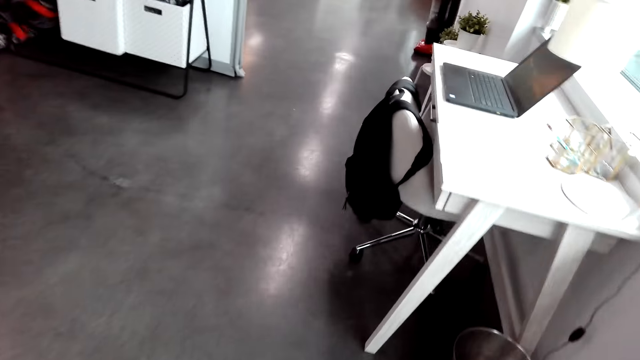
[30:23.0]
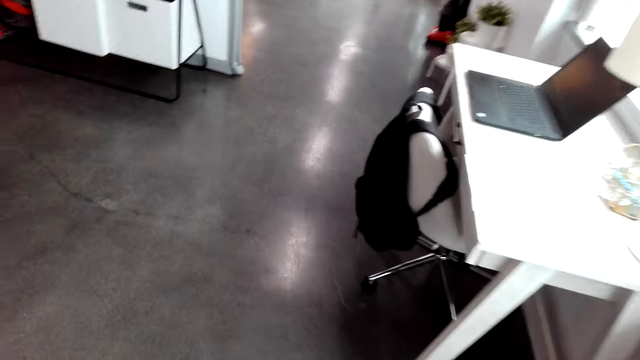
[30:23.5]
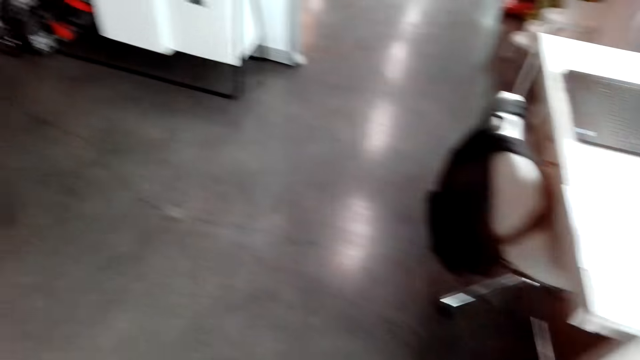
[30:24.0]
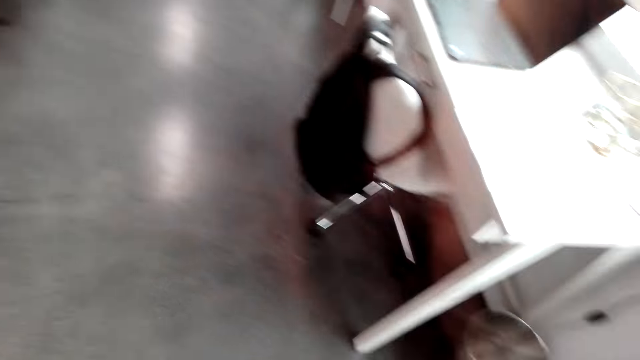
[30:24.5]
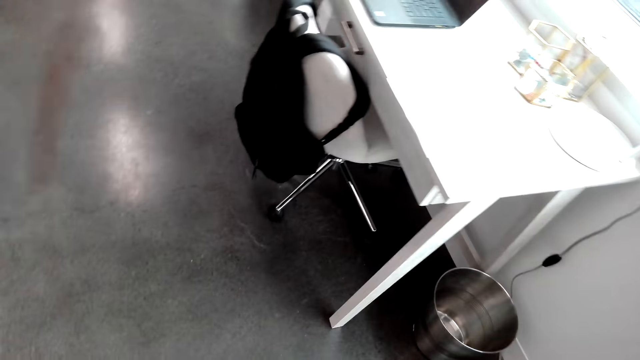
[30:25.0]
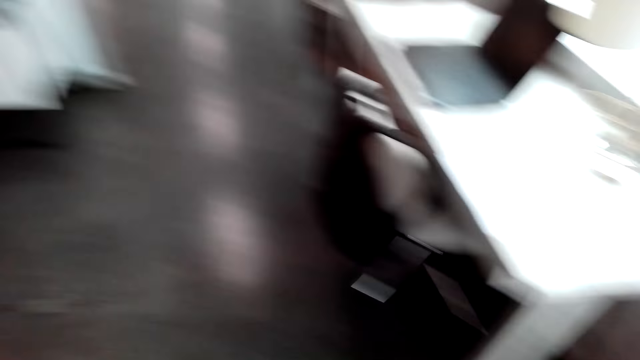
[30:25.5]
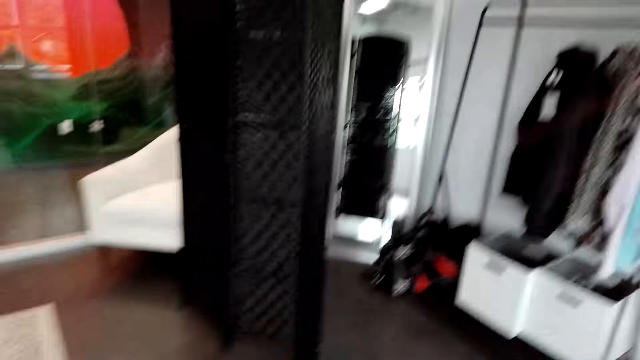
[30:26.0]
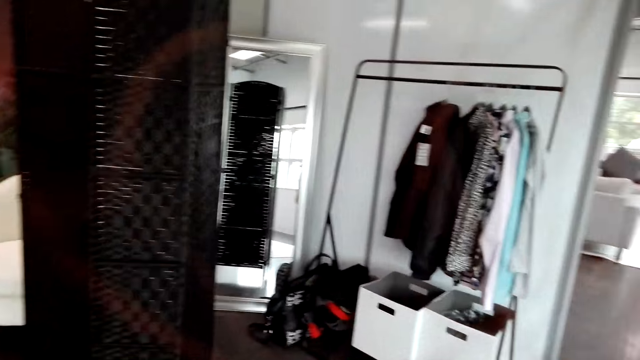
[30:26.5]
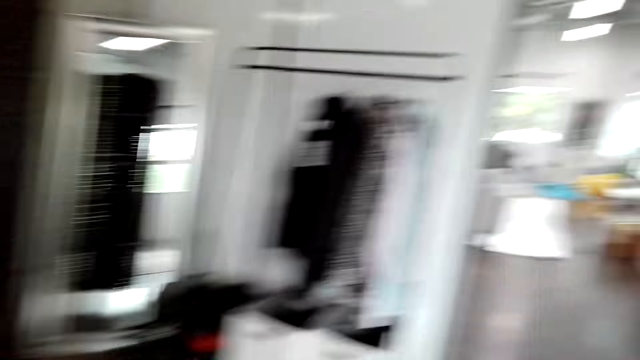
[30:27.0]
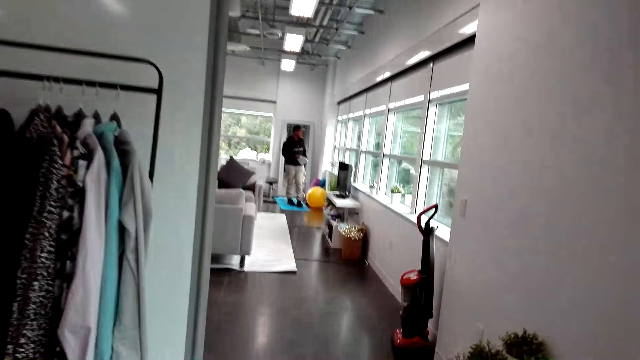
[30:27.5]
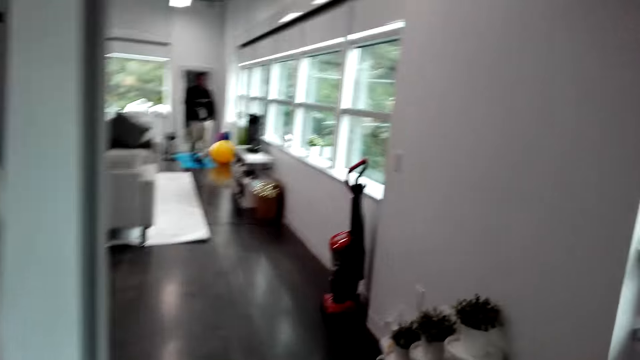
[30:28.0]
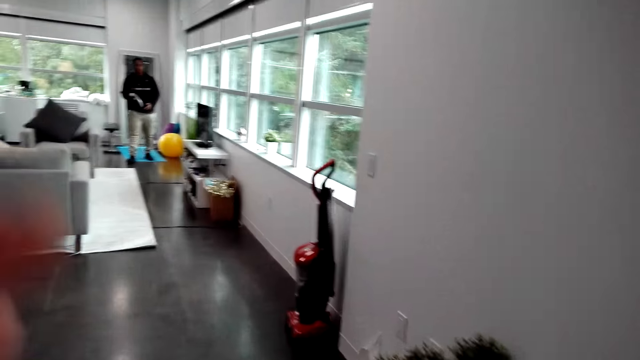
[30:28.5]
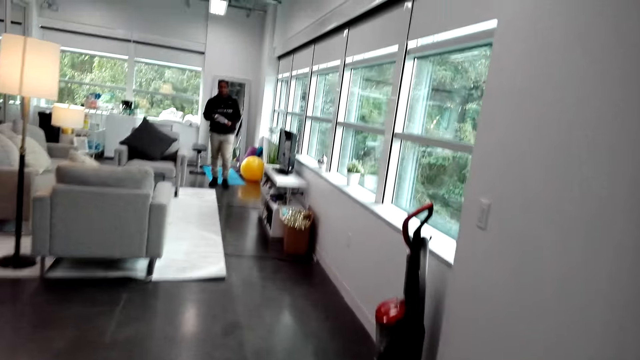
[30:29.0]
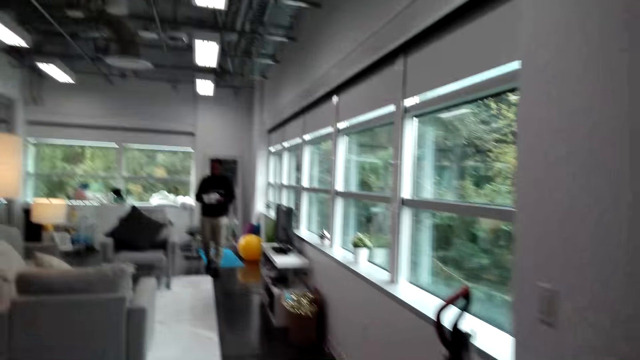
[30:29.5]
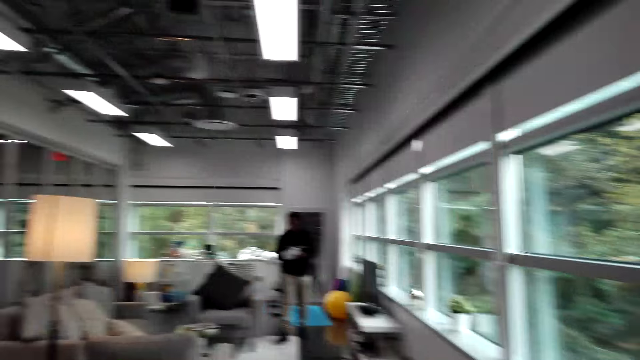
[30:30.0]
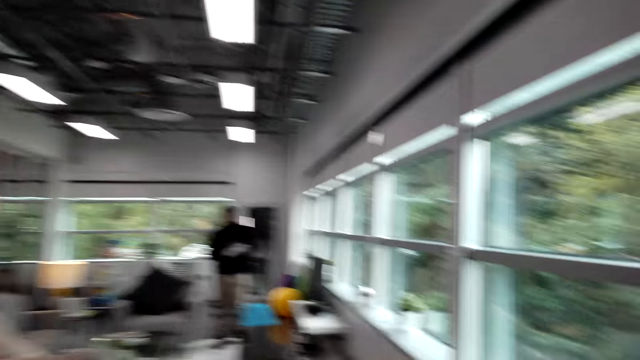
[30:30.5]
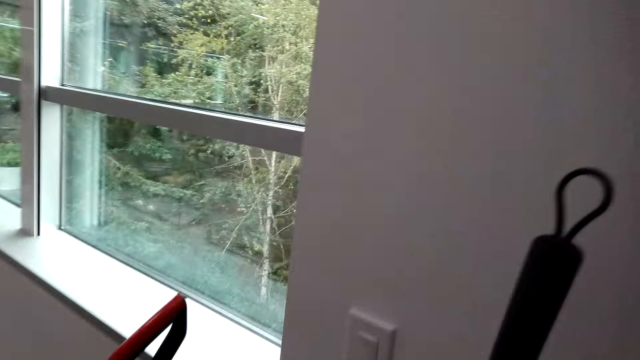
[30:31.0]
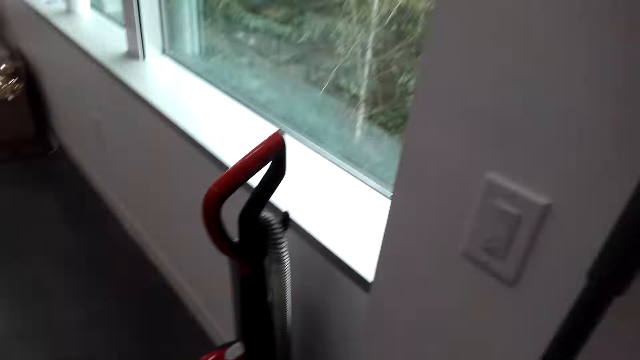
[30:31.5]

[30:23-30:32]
A person walks with a piece of paper in his hand. The camera wearer walks around the room. They put the broom against the wall.

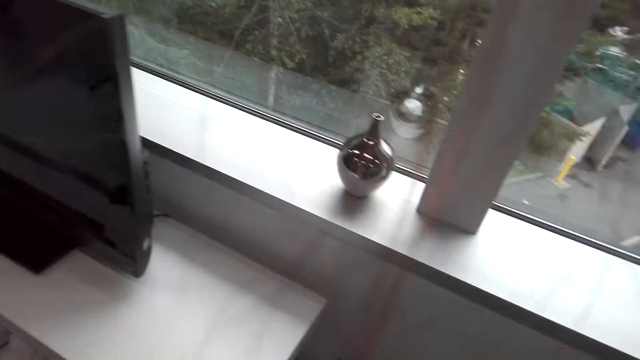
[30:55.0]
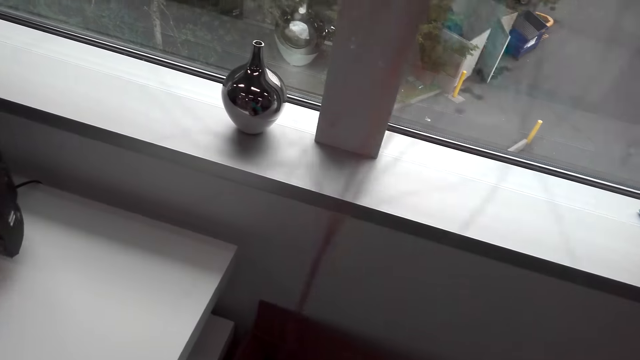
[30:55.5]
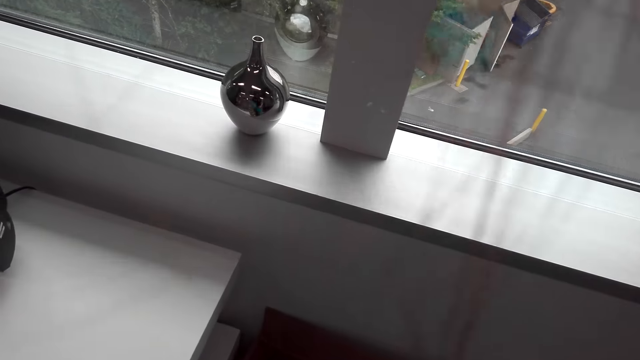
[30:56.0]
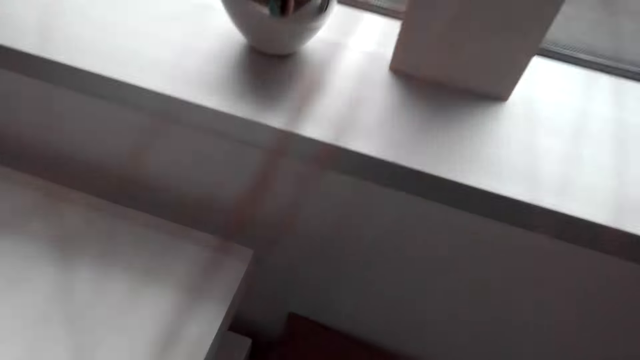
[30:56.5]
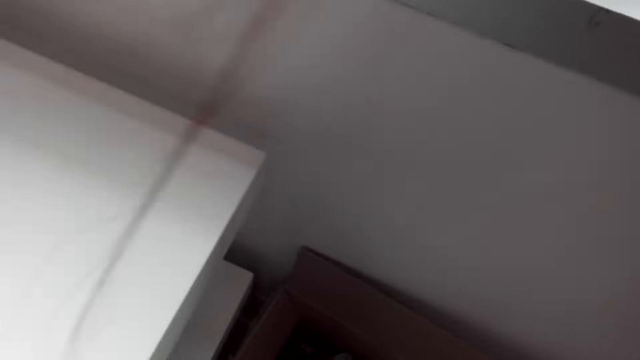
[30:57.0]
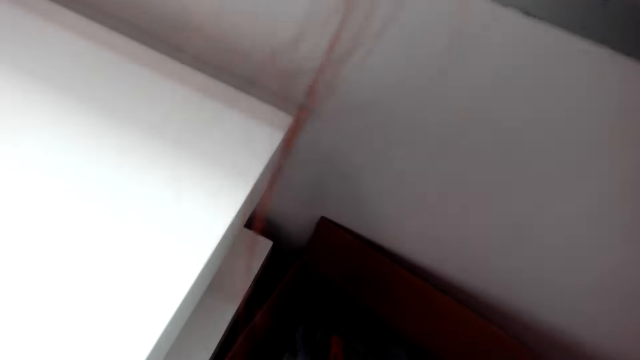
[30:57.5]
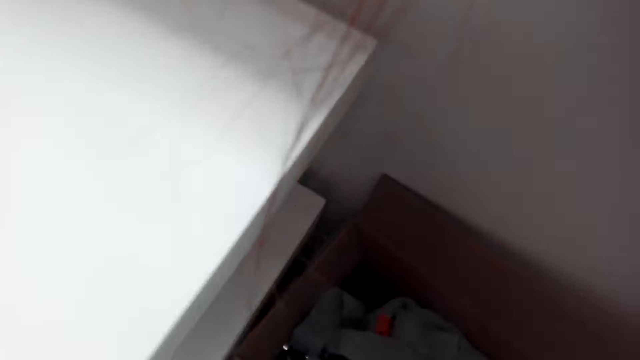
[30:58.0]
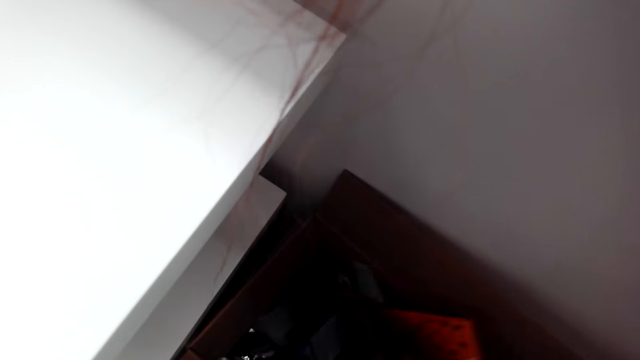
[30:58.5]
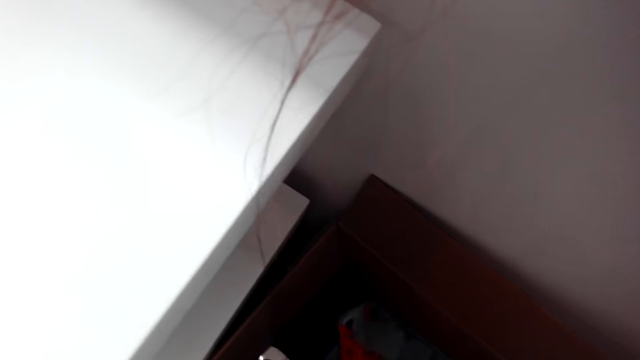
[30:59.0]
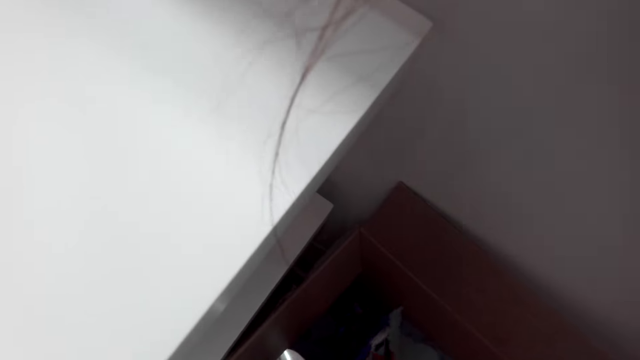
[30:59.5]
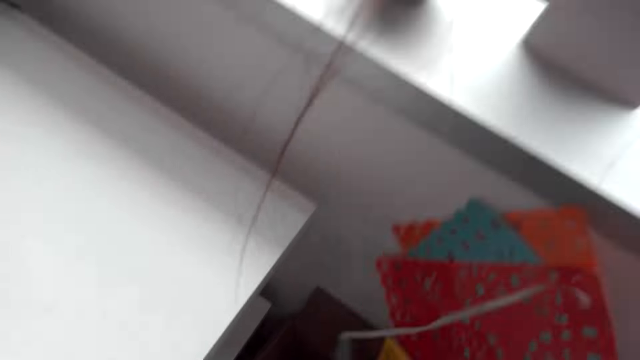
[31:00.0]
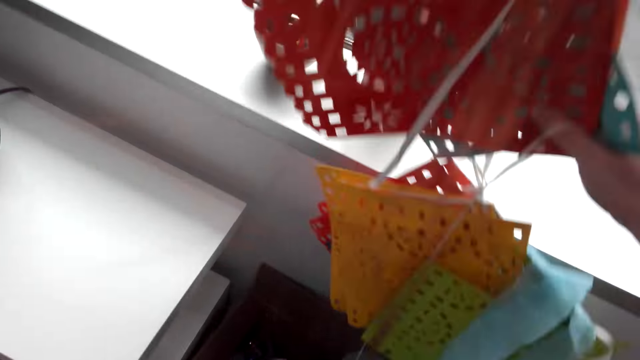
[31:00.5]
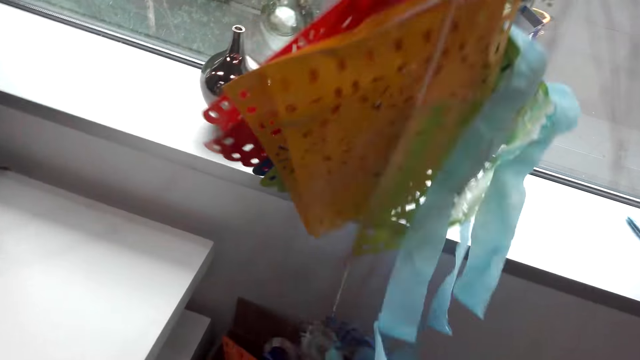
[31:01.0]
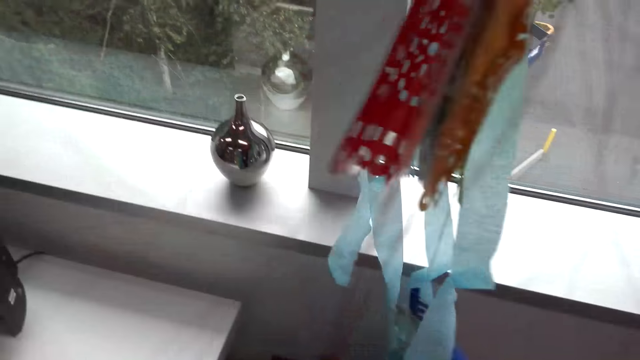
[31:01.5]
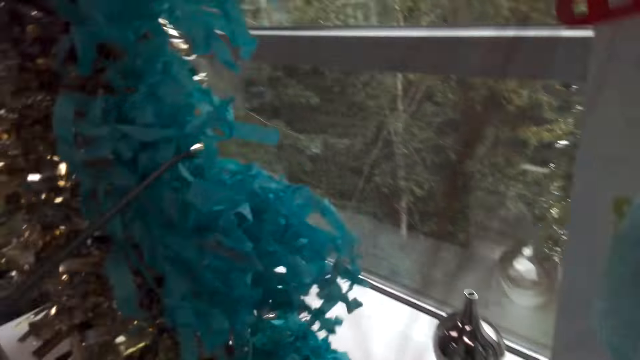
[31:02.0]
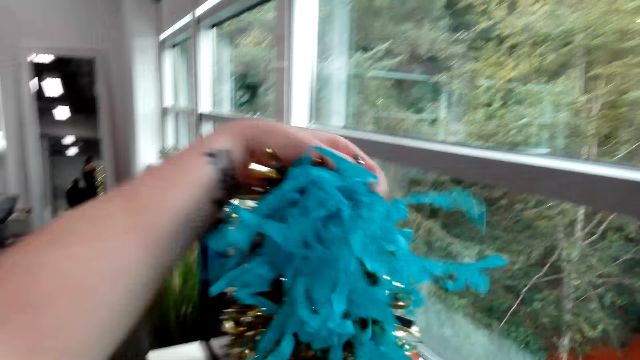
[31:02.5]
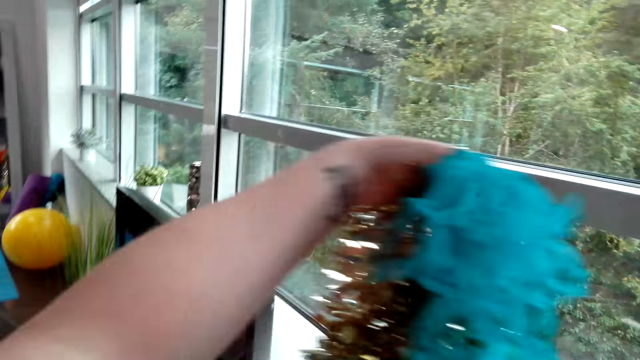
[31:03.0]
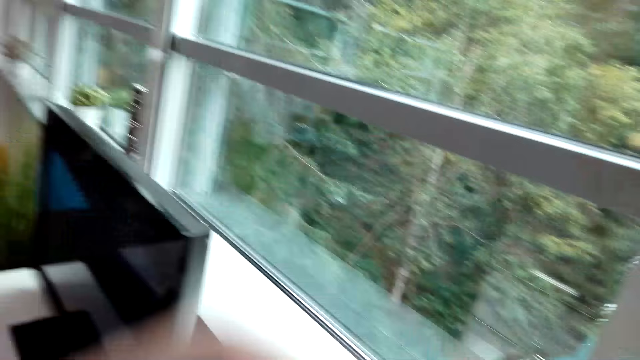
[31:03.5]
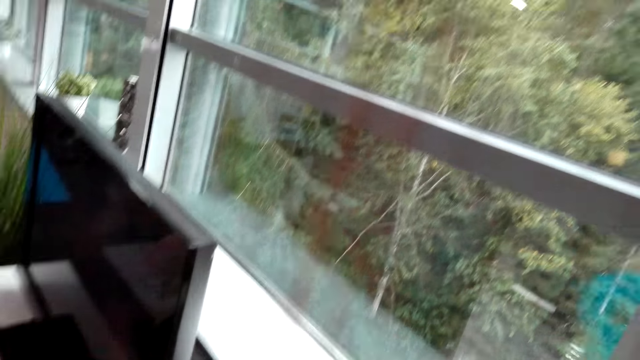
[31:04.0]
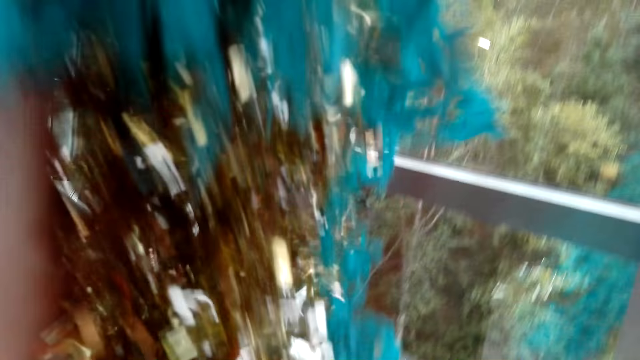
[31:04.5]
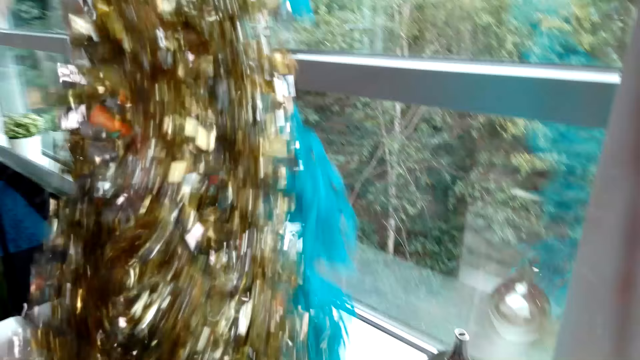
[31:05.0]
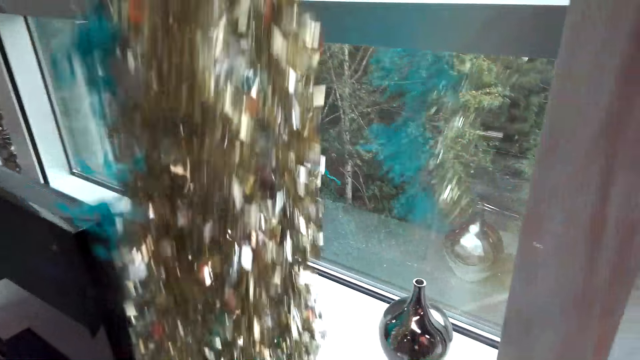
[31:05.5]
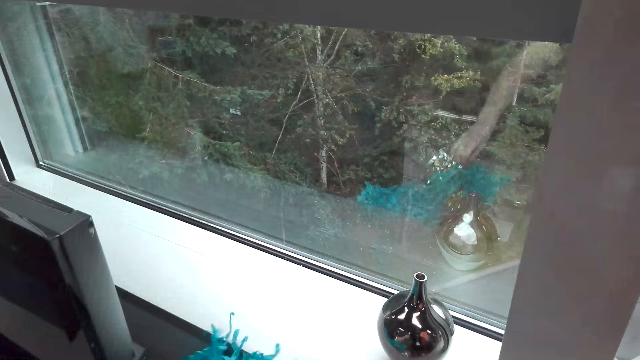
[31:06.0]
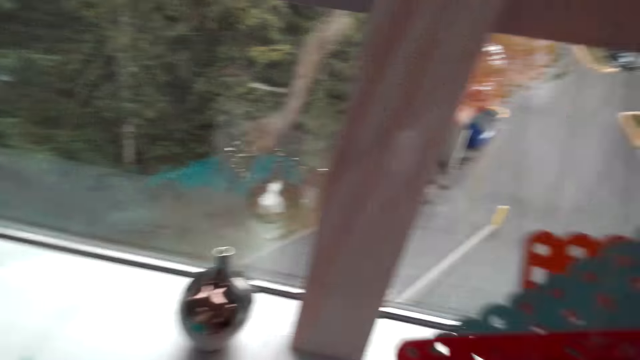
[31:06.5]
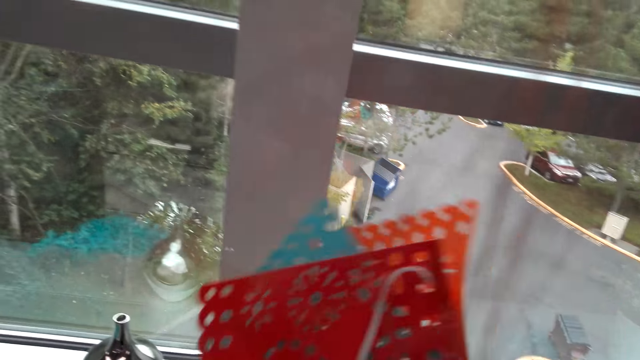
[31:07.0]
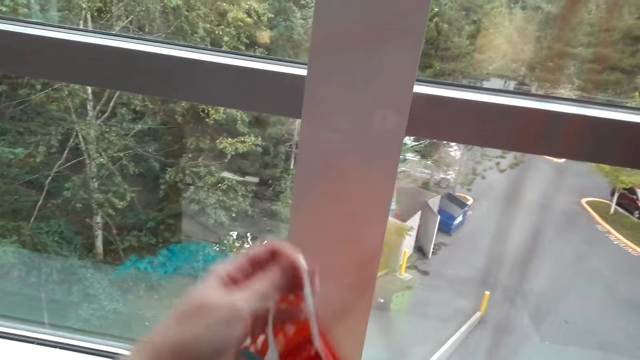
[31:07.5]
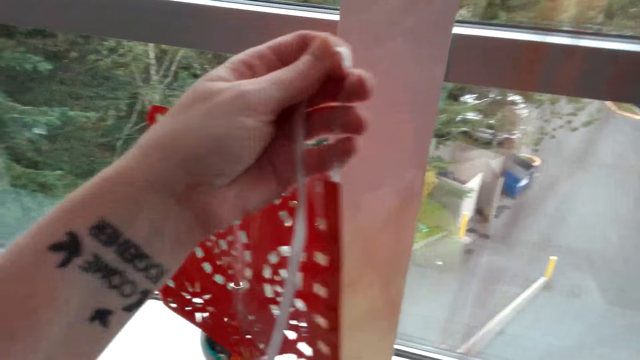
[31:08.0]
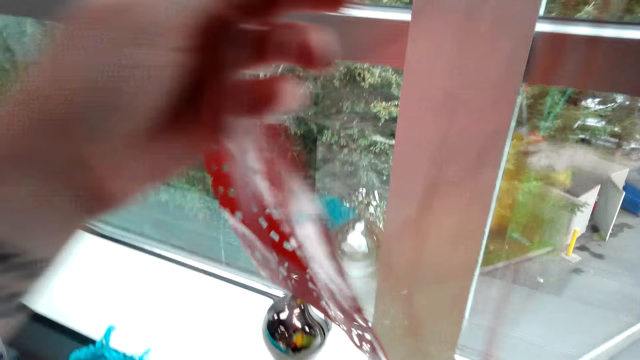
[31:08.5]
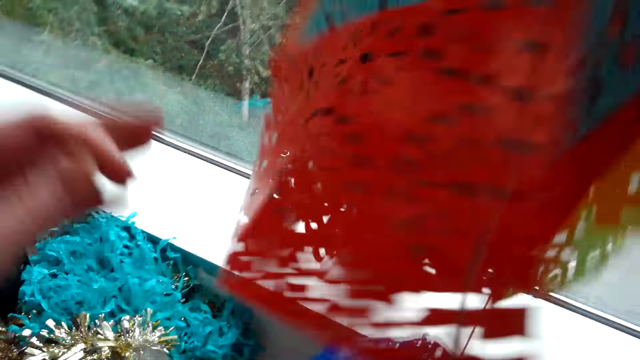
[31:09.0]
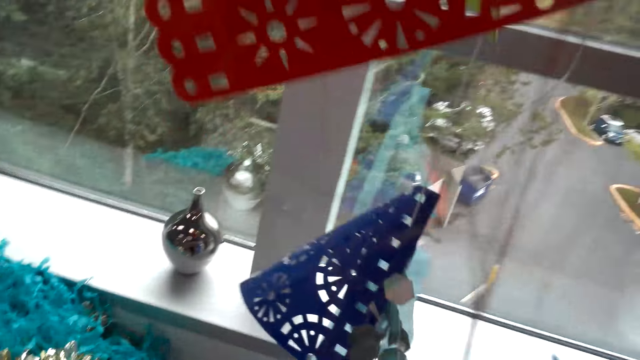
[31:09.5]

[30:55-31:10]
The camera wearer puts her hand inside the box. She lifts up the decorations from the box. She puts some decorations on the TV cabinet. She untangles the decorations with her hands.
